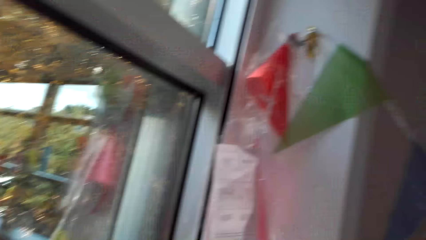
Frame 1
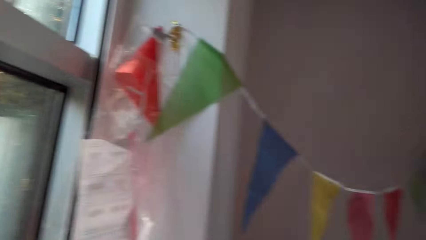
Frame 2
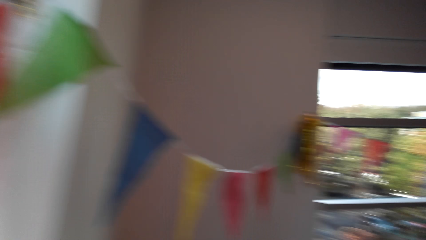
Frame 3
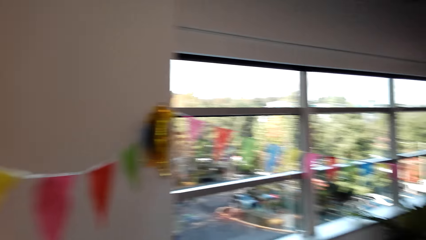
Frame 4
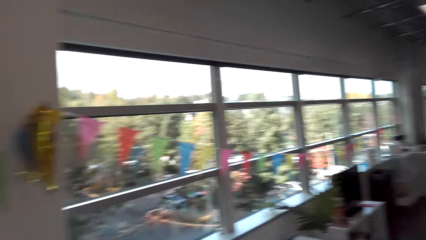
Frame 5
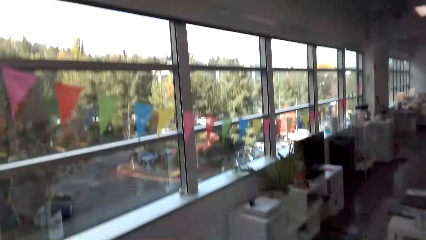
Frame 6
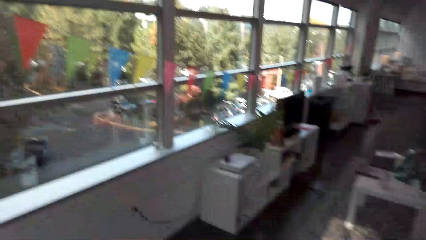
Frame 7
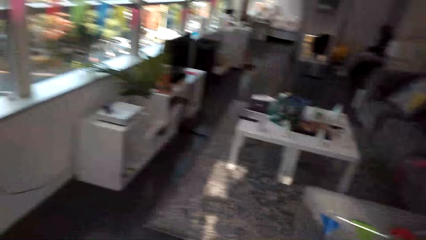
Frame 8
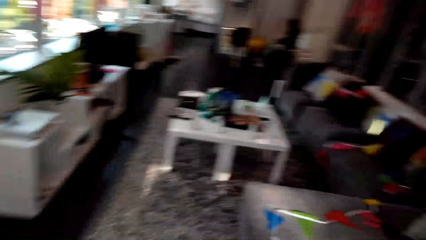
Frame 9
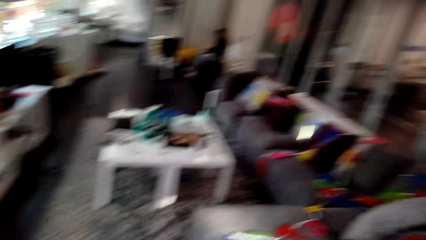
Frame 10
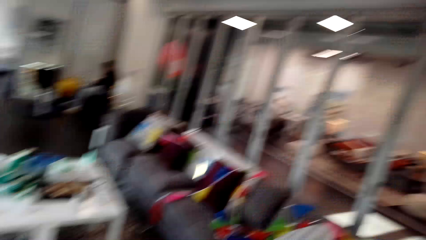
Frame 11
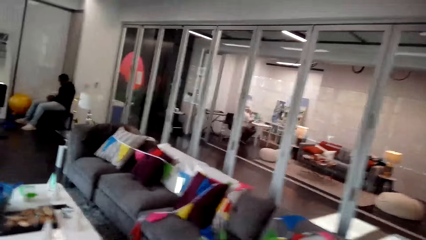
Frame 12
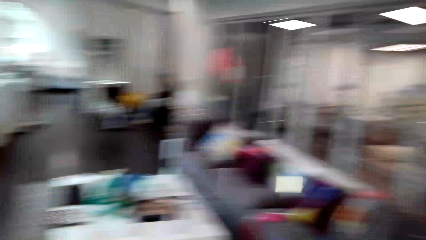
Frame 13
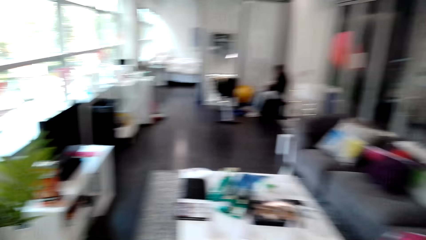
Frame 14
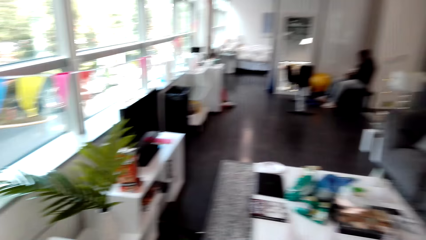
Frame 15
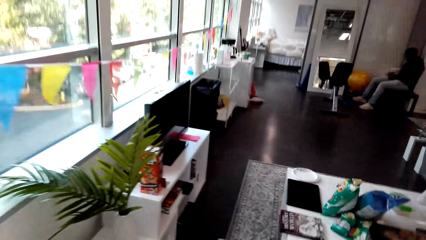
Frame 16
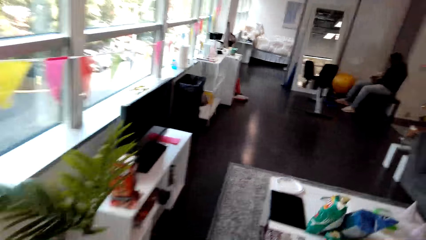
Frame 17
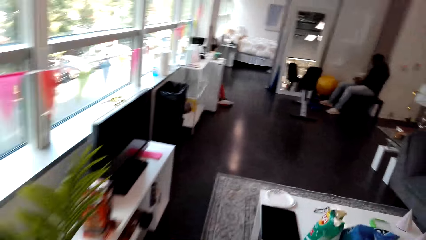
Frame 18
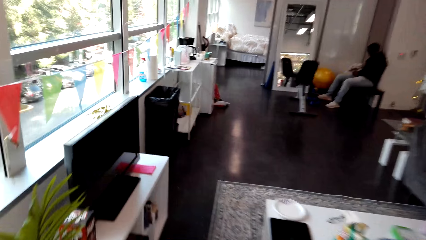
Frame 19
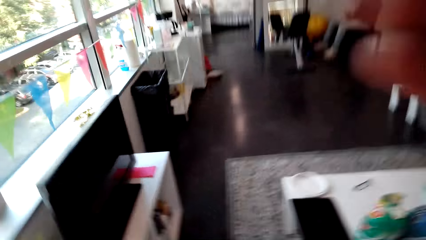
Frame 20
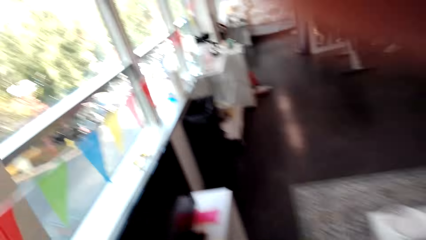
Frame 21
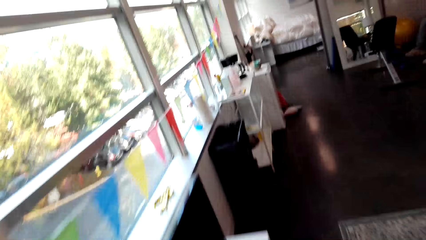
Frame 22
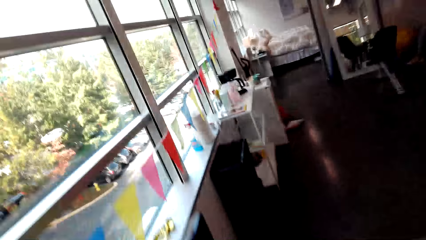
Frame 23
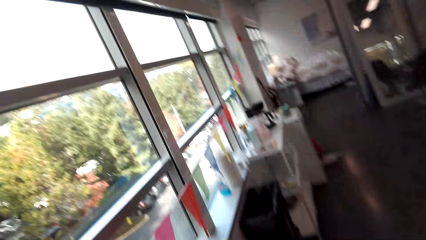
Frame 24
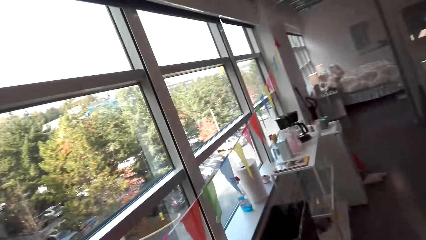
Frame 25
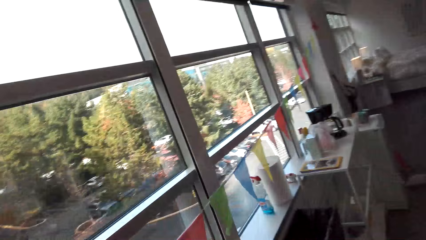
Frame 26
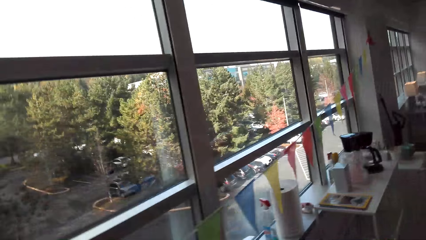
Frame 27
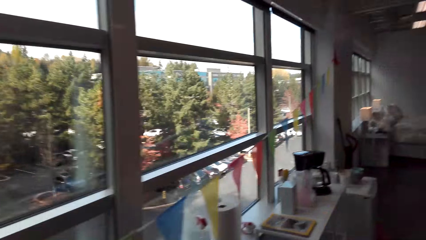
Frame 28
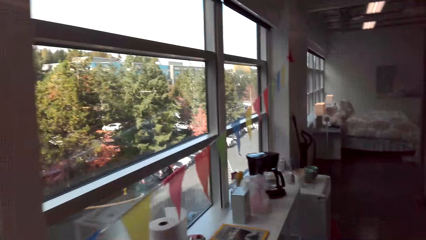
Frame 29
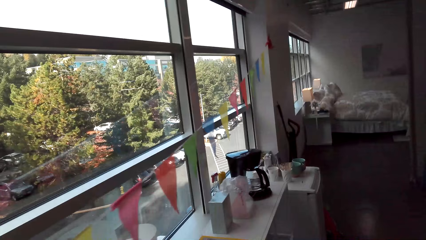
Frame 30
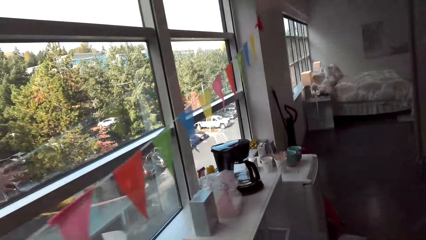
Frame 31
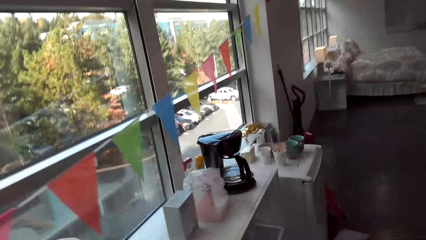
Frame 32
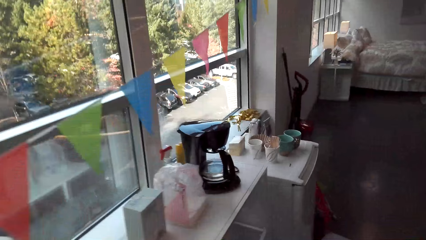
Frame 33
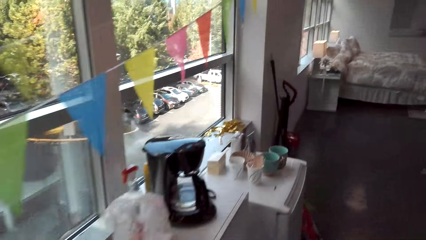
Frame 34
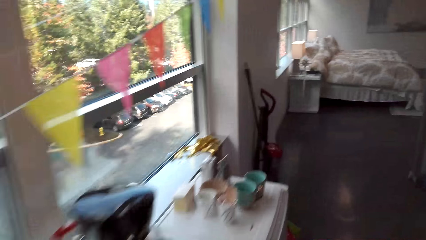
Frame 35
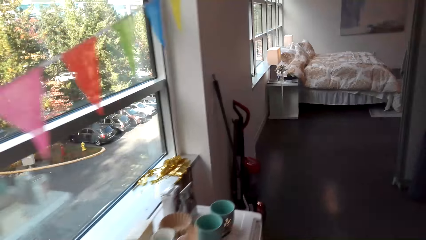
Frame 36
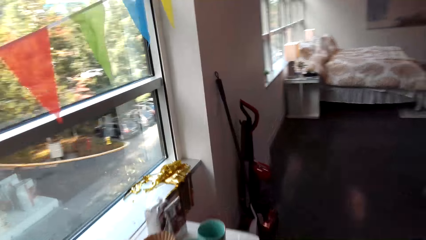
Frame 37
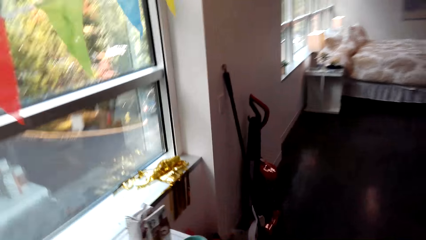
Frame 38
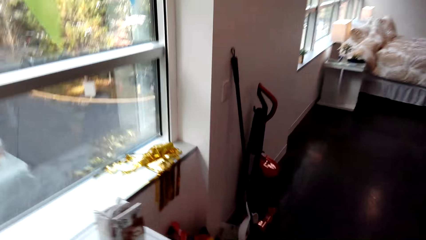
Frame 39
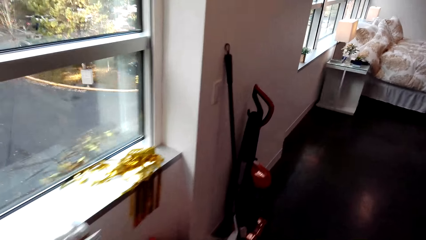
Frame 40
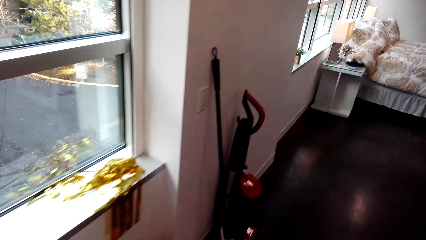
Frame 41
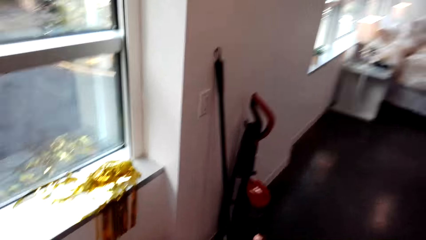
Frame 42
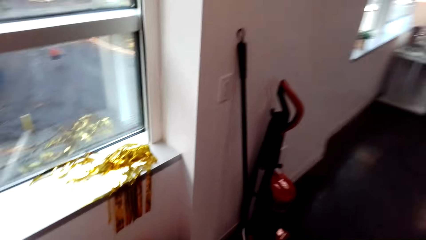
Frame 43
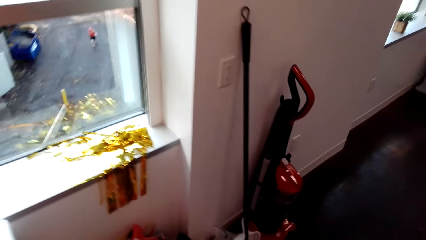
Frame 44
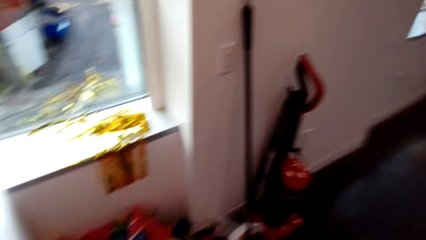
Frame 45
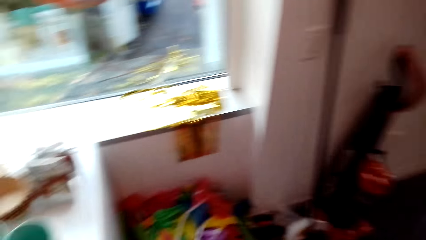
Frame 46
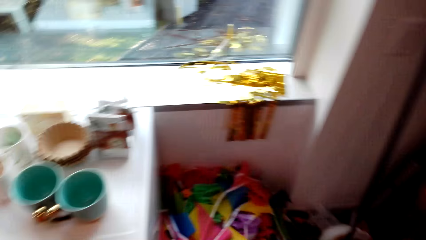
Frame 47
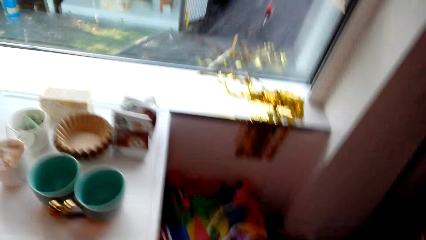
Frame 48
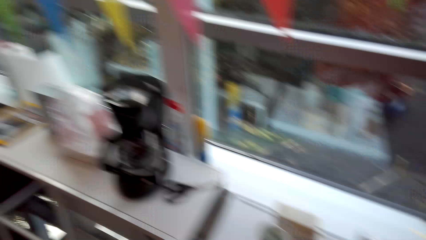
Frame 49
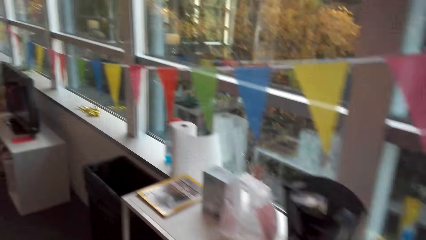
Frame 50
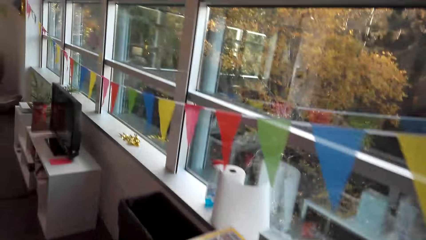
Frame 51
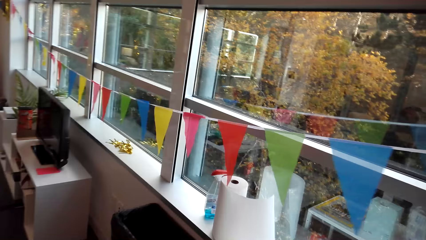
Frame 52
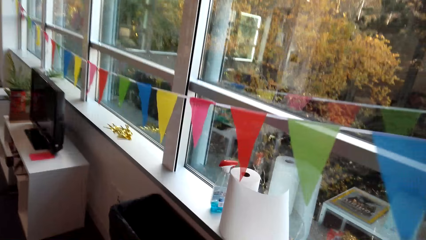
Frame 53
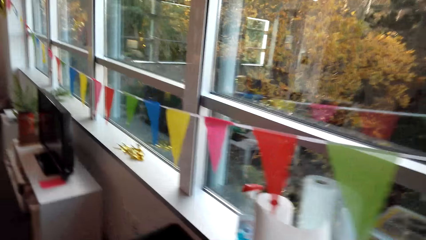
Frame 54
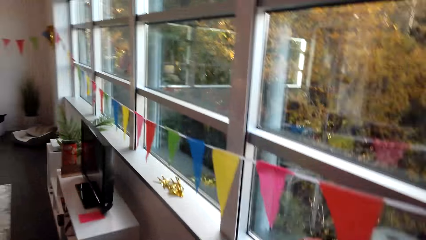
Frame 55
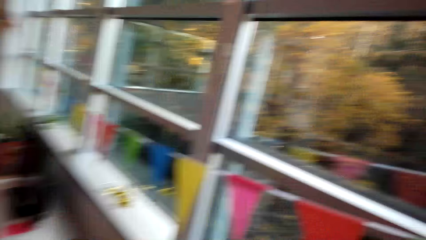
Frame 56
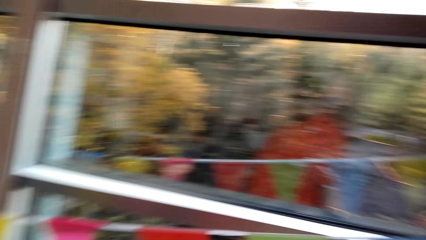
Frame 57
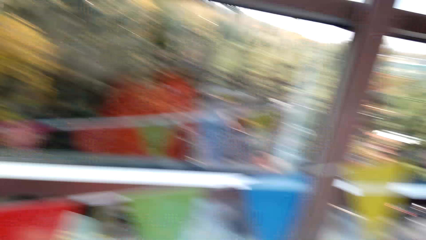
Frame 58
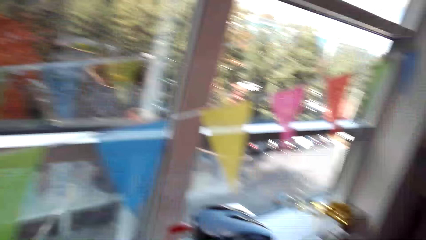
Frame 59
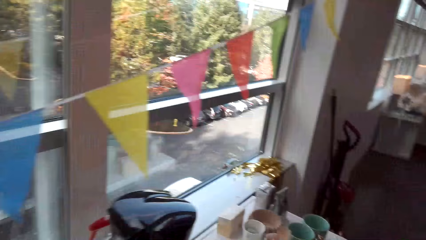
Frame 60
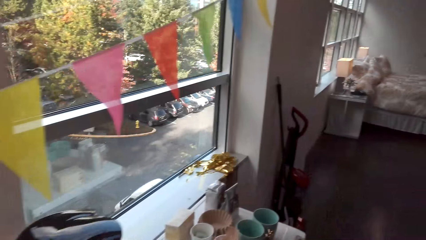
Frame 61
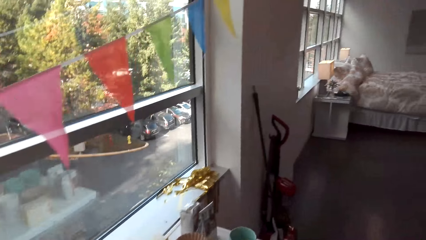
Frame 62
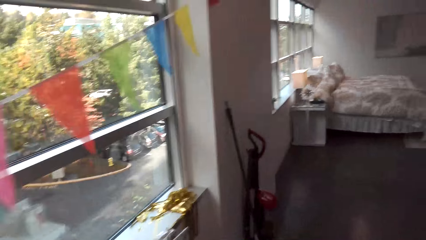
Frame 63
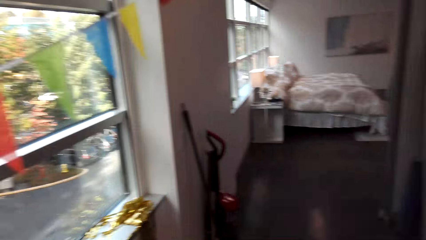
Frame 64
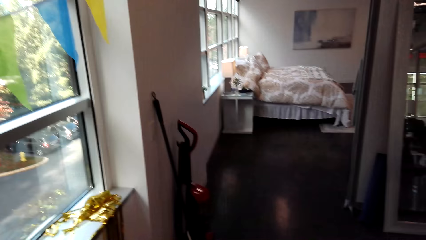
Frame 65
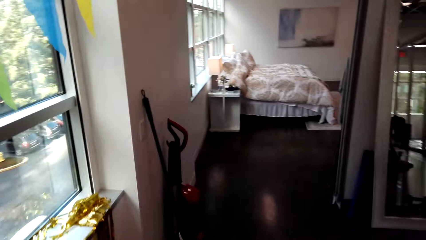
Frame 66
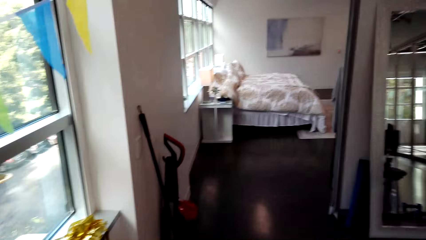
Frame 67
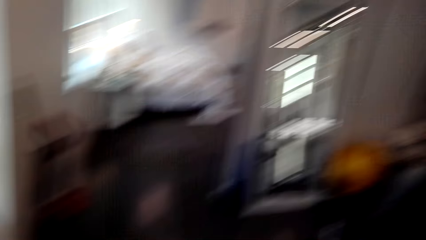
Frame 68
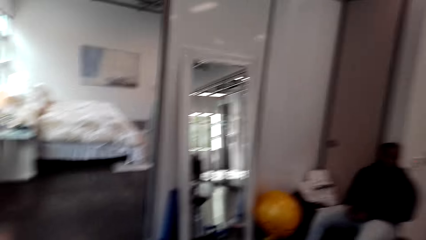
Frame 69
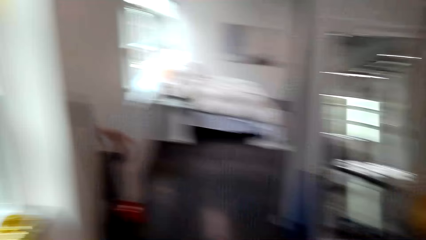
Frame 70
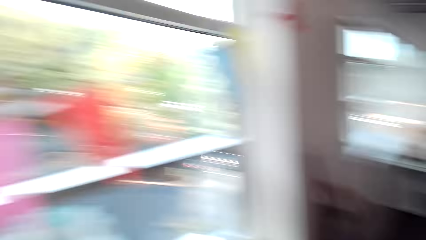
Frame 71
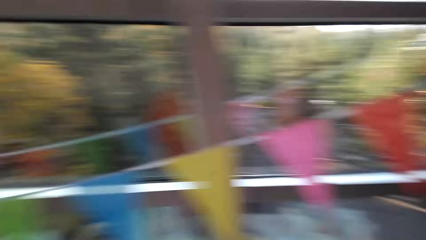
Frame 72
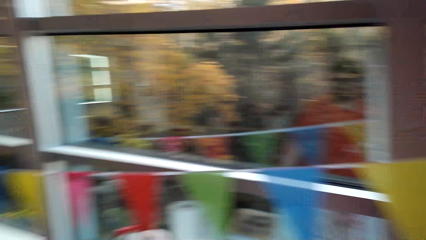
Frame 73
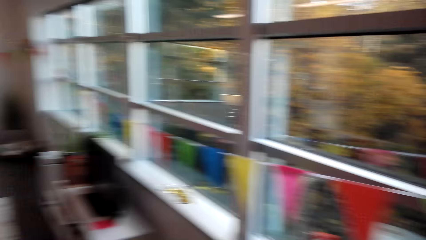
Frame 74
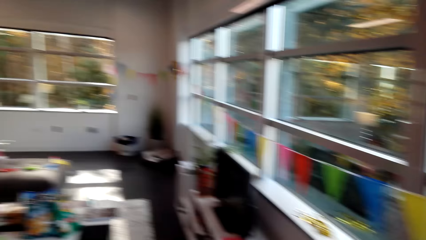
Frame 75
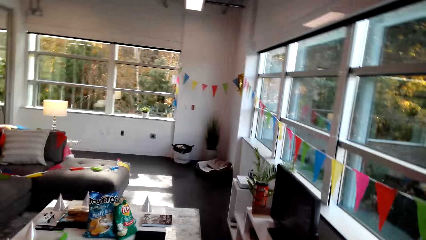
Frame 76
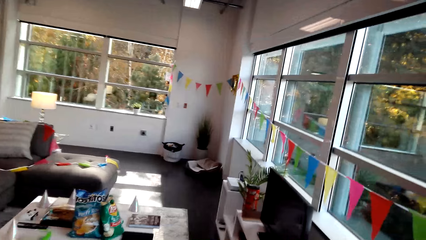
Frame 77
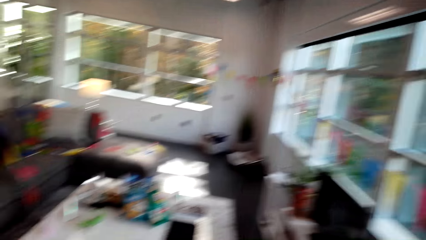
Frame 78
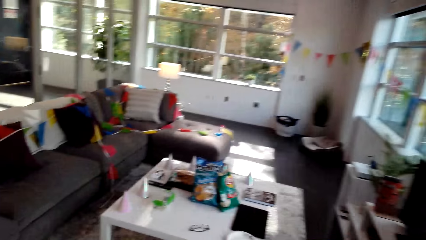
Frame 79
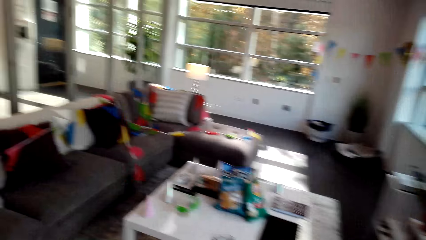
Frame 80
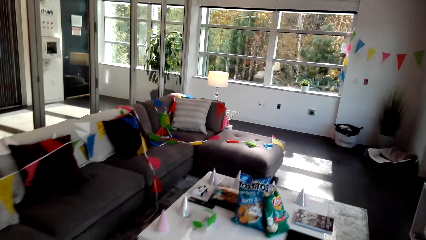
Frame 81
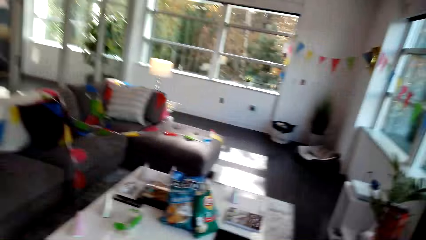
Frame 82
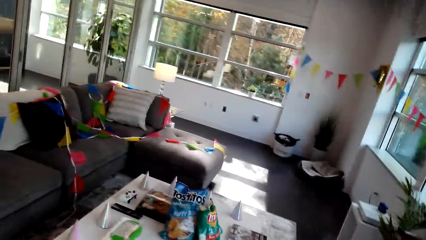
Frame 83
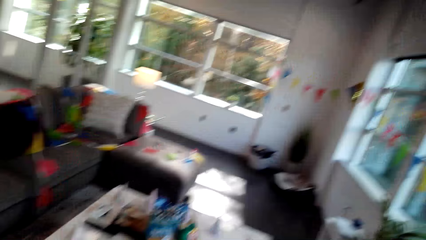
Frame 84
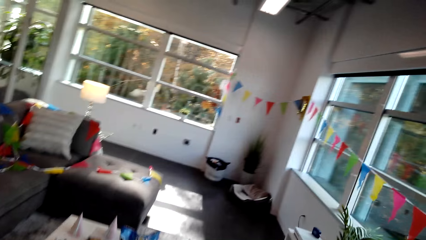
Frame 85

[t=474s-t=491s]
The camera wearer looks around the house. They walk across the living room. A man sits on a chair. The camera wearer fixes the camera. They walk around the house. They converse with the man. They walk around the house.
